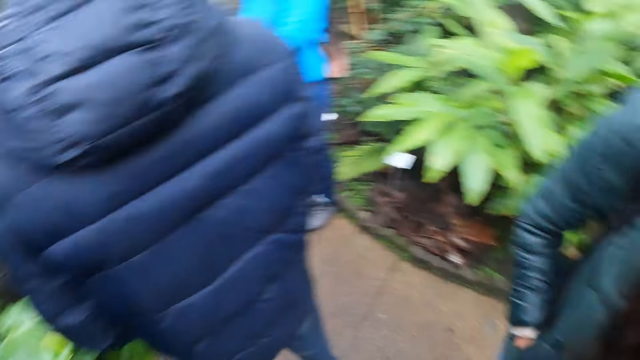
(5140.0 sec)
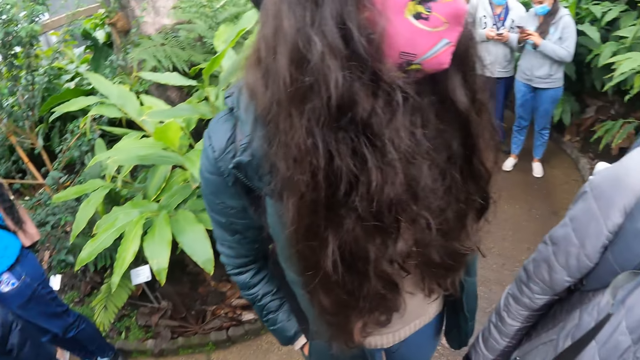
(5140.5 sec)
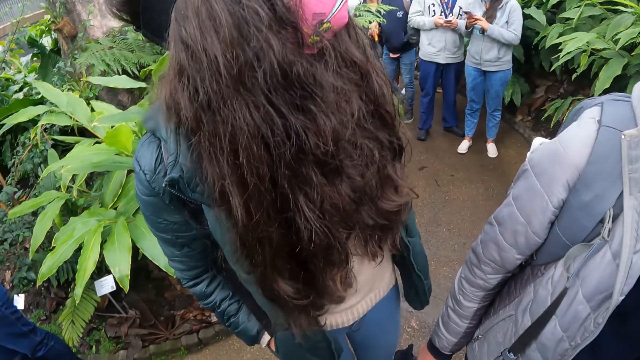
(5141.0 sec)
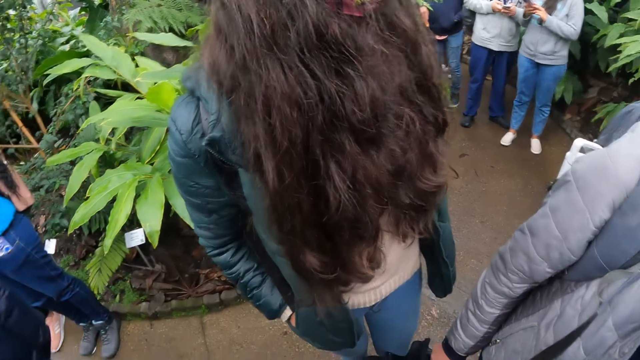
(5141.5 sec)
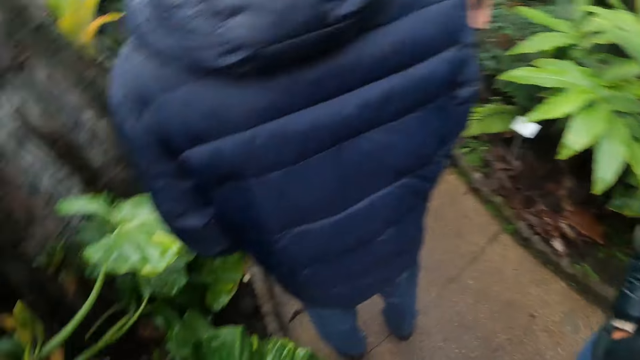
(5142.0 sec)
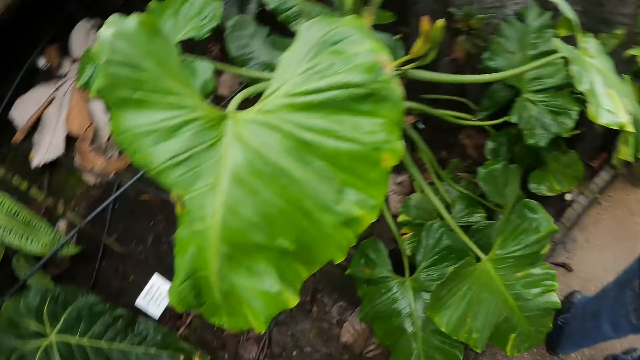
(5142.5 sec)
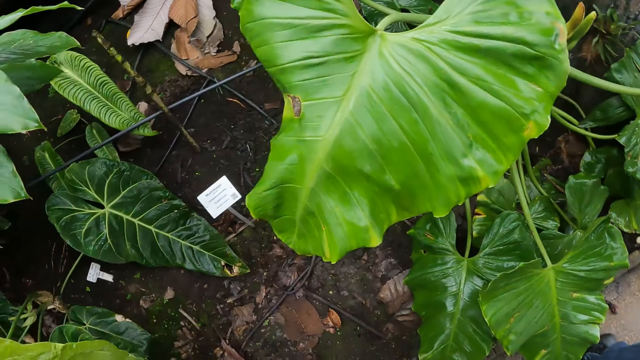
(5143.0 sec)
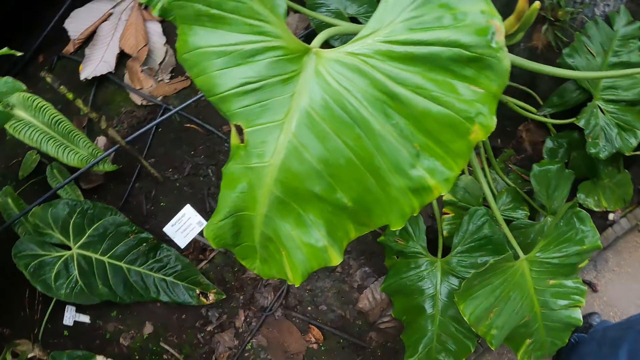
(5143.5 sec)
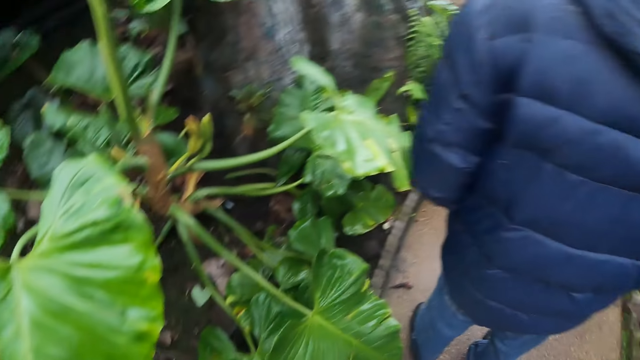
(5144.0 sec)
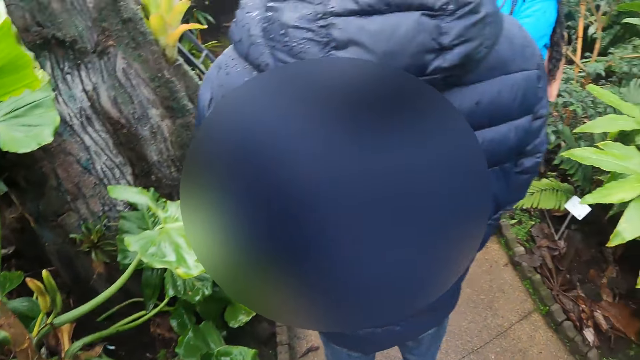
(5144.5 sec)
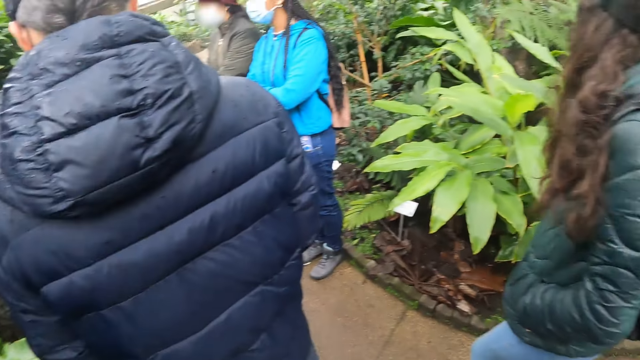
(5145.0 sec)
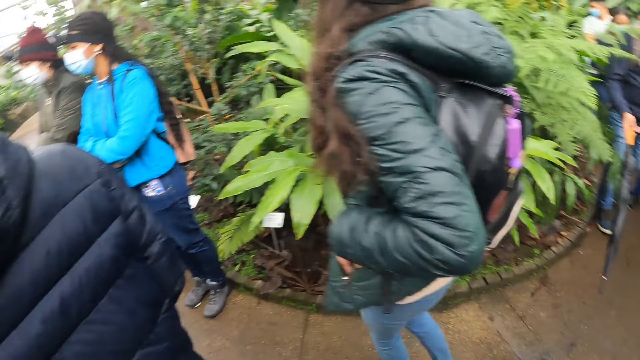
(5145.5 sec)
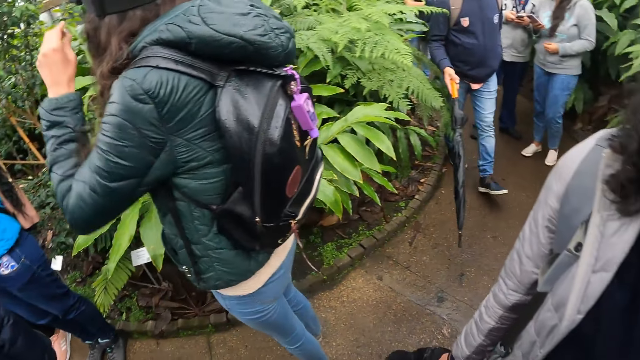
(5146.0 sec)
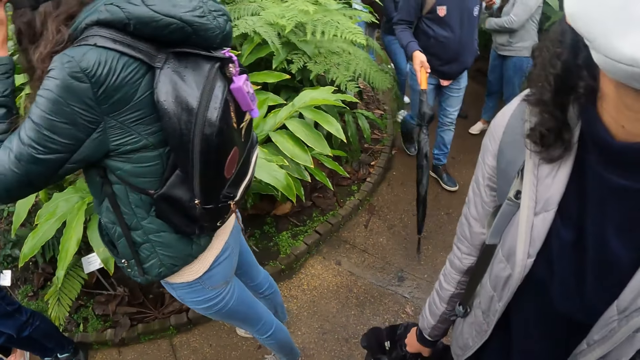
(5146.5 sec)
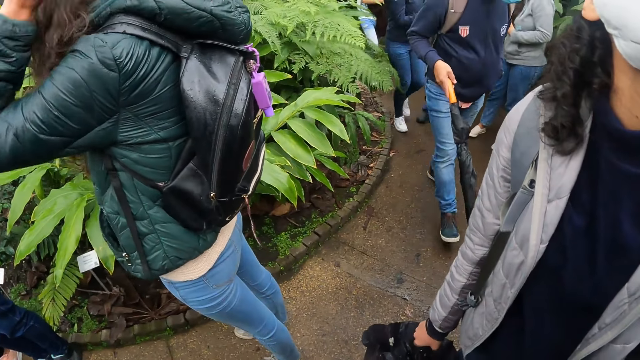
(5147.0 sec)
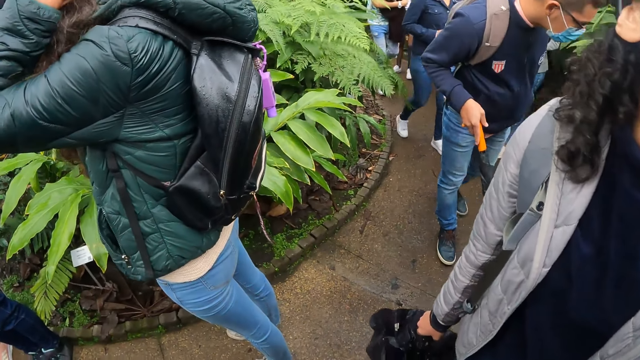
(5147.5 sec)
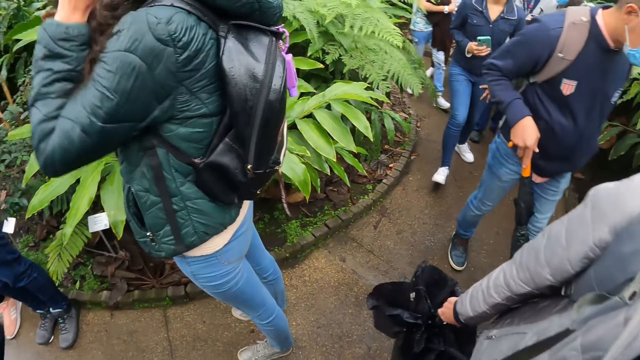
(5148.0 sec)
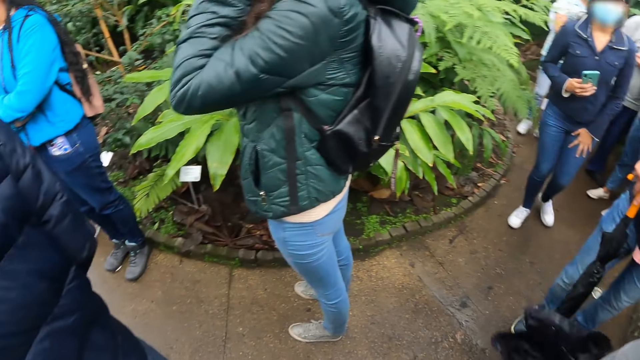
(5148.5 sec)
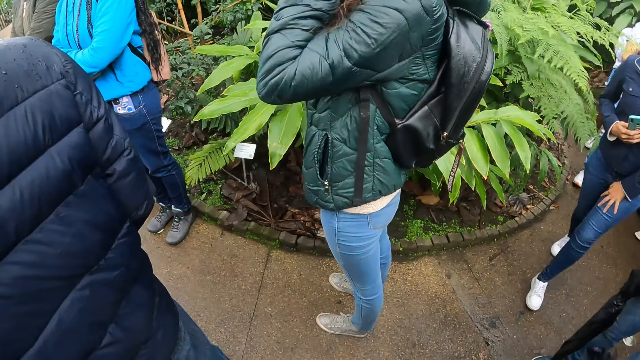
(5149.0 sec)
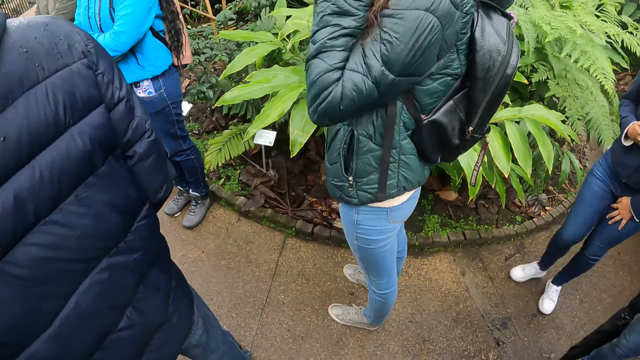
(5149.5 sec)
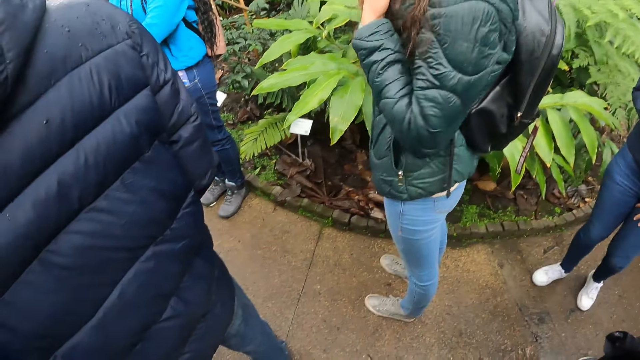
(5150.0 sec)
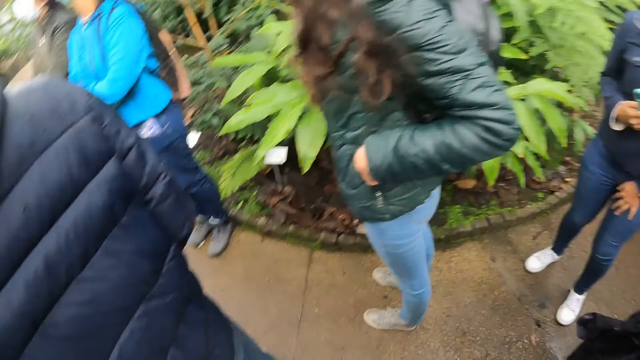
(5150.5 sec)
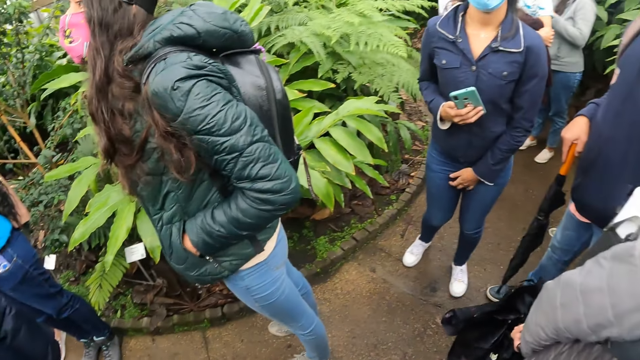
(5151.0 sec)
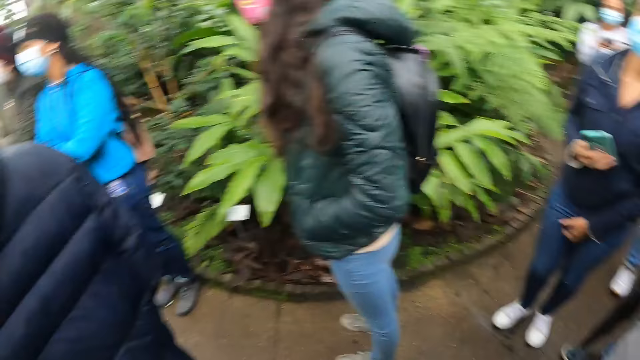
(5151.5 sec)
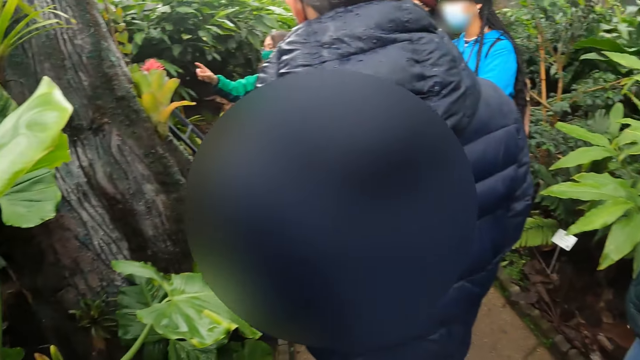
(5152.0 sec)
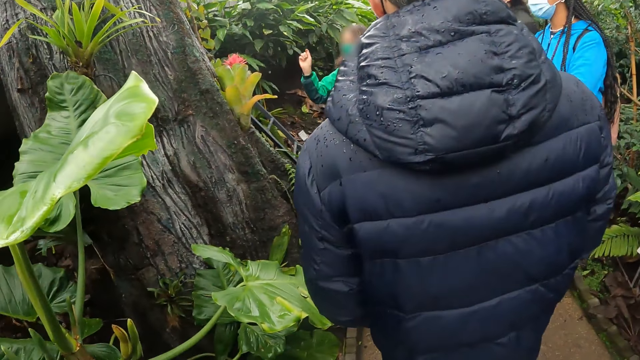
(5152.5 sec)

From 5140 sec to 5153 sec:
The camera wearer looks around. A woman adjusts a camera strap on her head with both hands. A man walks along a path with an umbrella in his right hand. Another man walks along the path. Another woman walks along the path with a phone in her right hand.

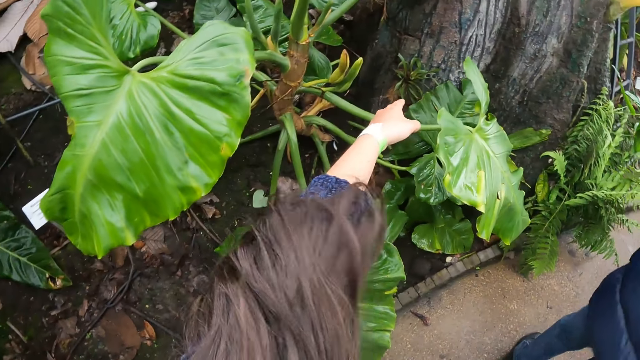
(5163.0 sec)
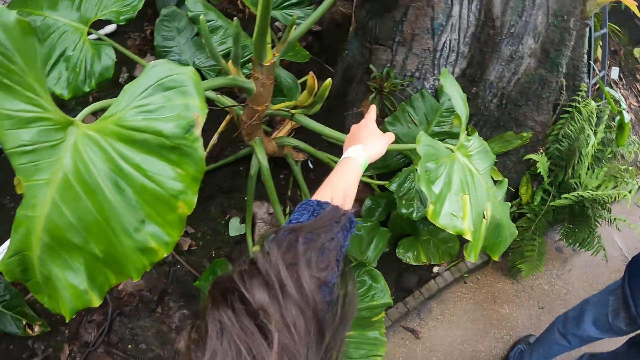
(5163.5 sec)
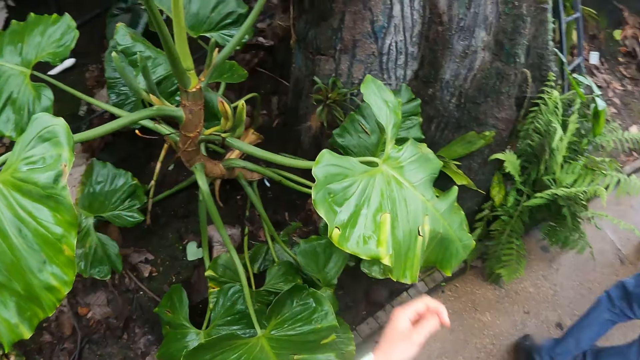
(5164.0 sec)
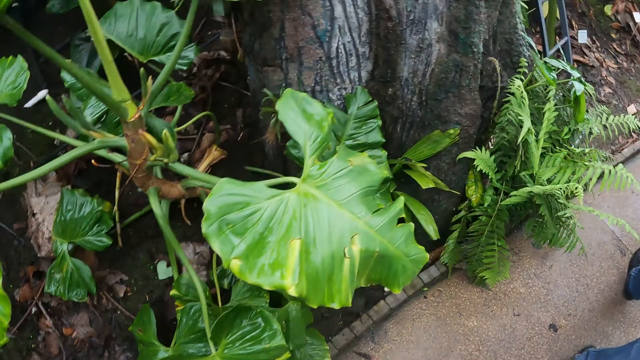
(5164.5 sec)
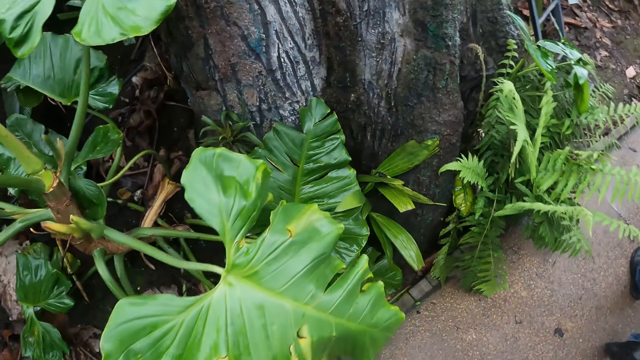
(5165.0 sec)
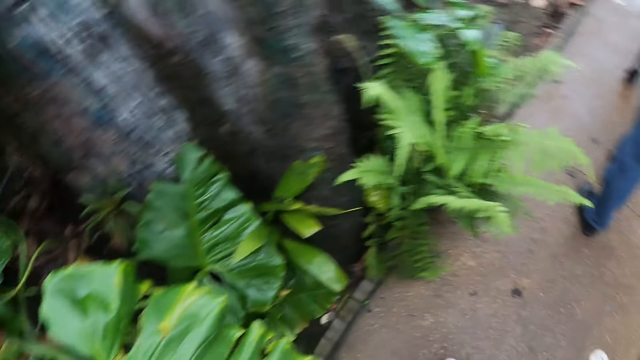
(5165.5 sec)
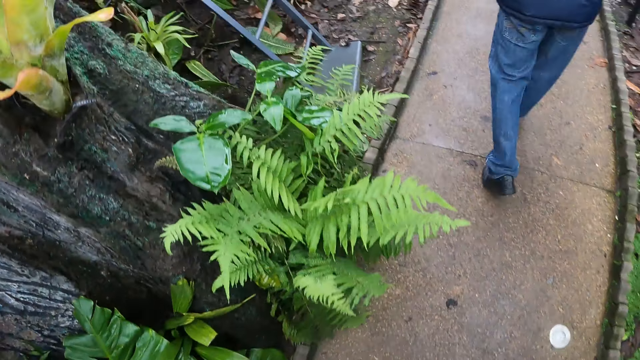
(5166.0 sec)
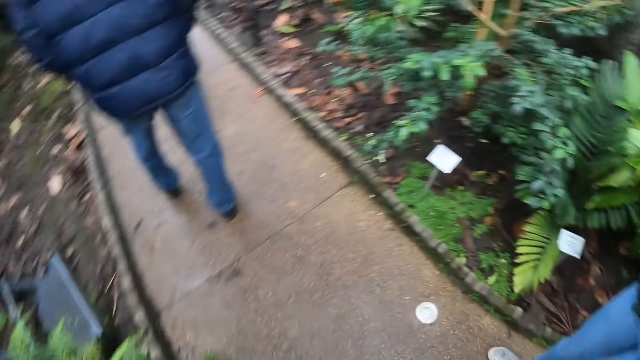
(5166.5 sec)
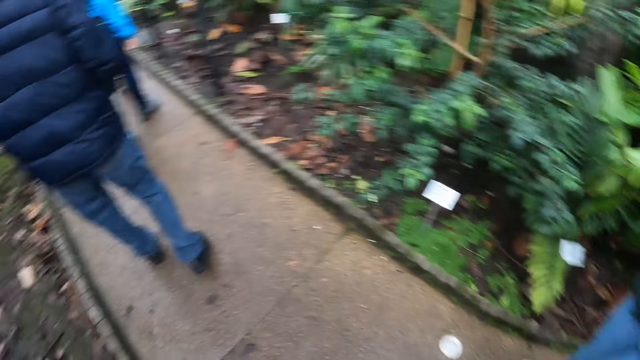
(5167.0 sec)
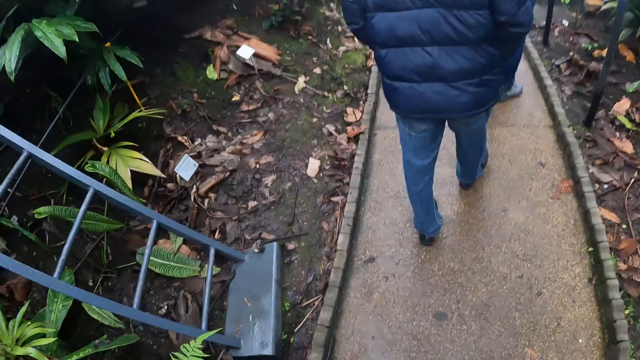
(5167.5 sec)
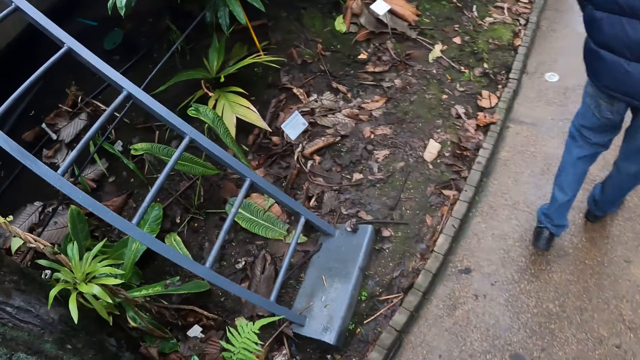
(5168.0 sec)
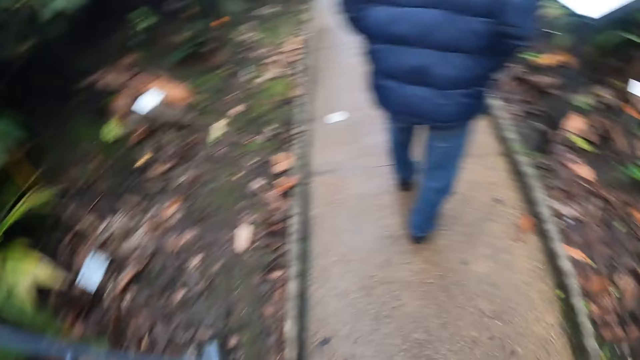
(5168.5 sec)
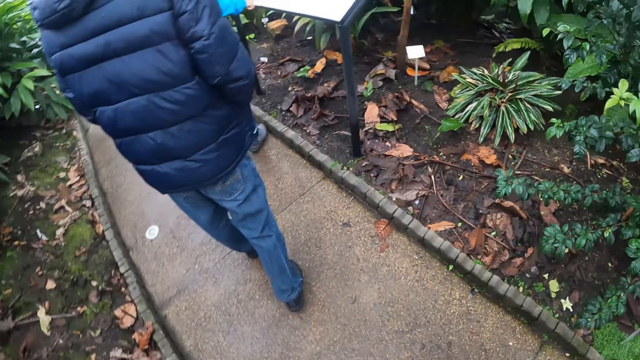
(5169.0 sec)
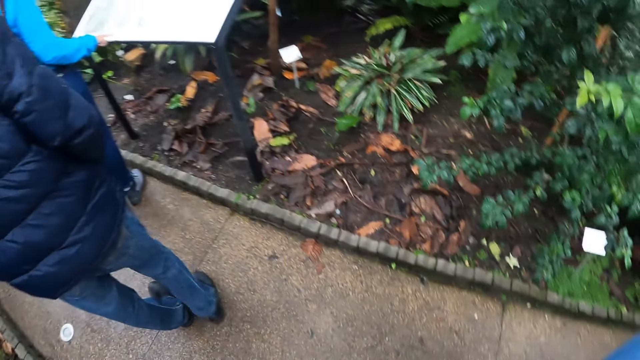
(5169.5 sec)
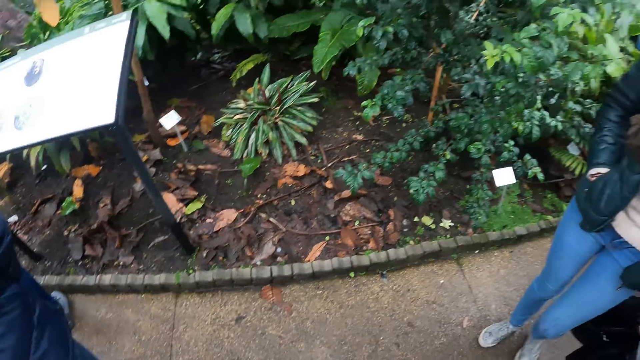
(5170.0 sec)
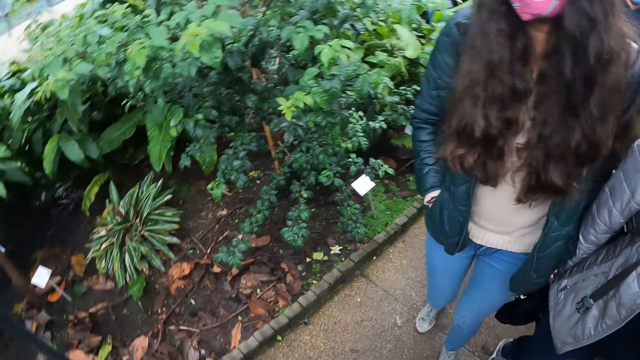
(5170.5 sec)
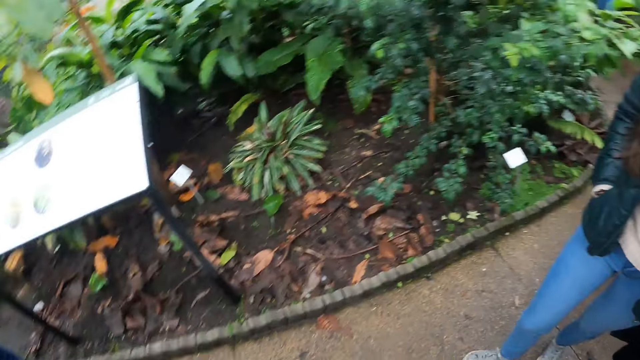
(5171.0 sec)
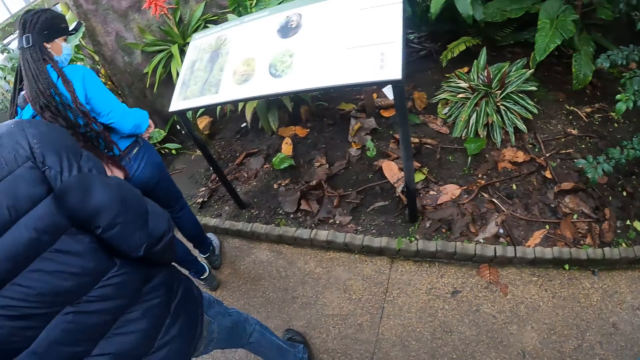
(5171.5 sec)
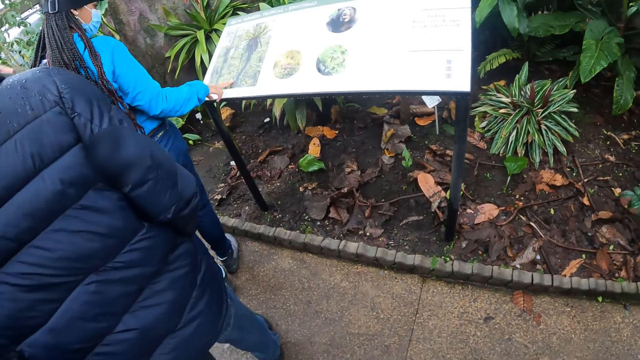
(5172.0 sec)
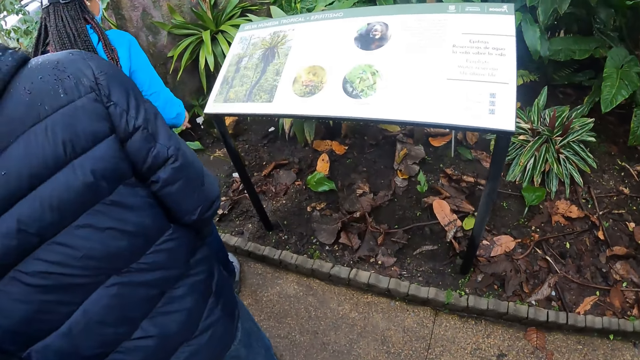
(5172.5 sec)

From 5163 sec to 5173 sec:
The camera wearer points at a plant. A man walks along the path. The camera wearer looks around. They walk along the path. A woman walks along the path. Another woman walks along the path. A third woman touches a signboard with her right hand.
